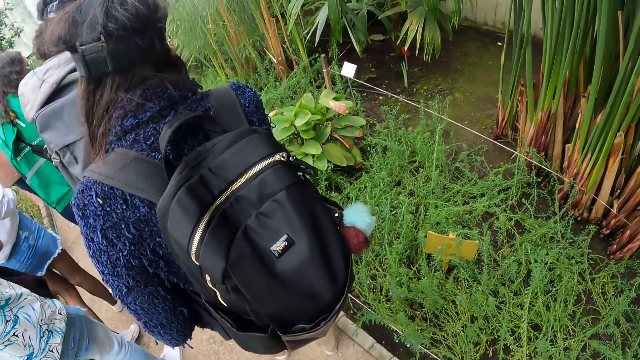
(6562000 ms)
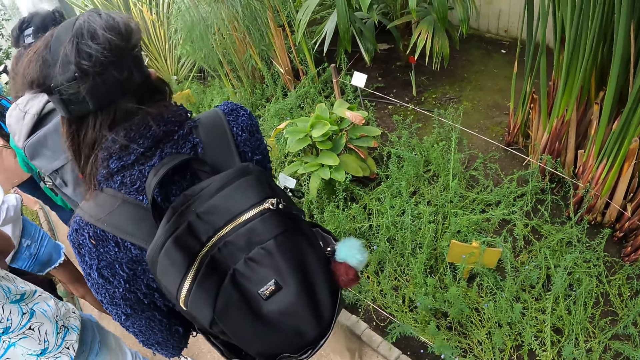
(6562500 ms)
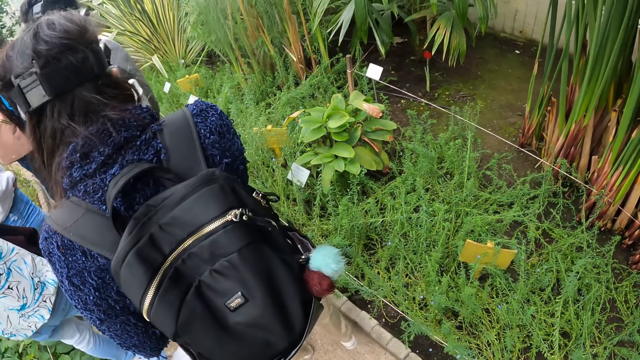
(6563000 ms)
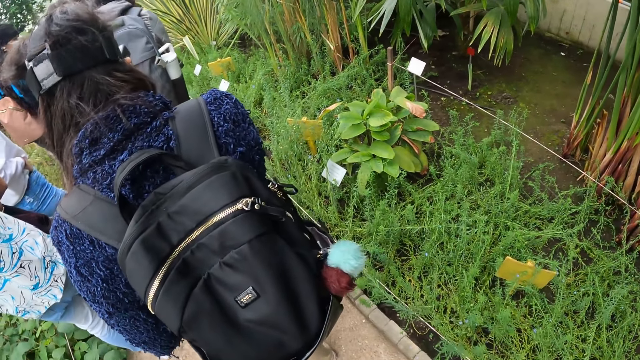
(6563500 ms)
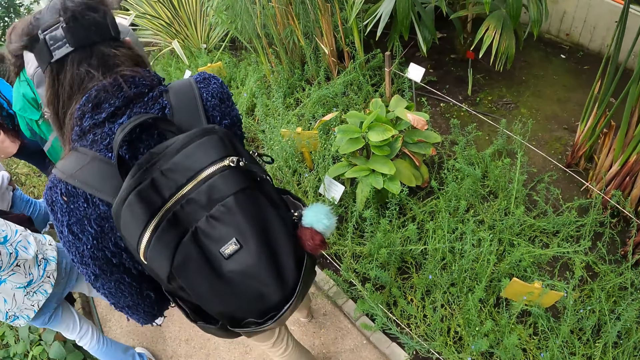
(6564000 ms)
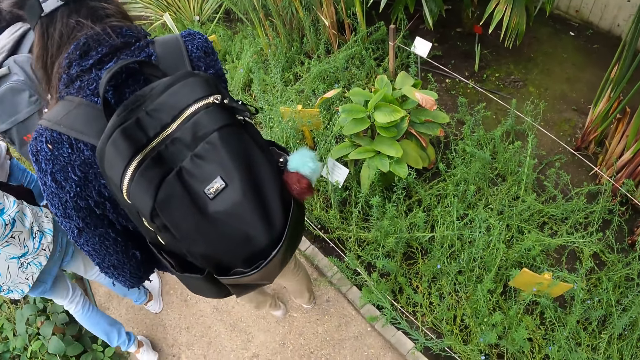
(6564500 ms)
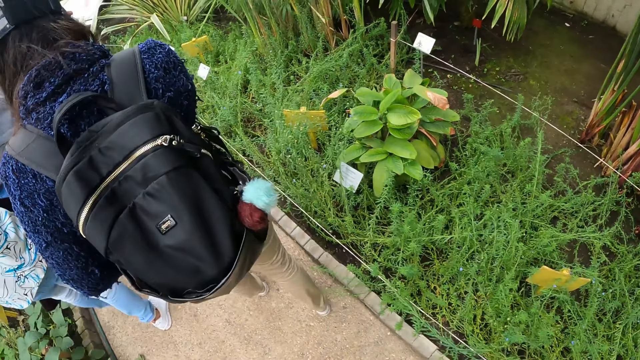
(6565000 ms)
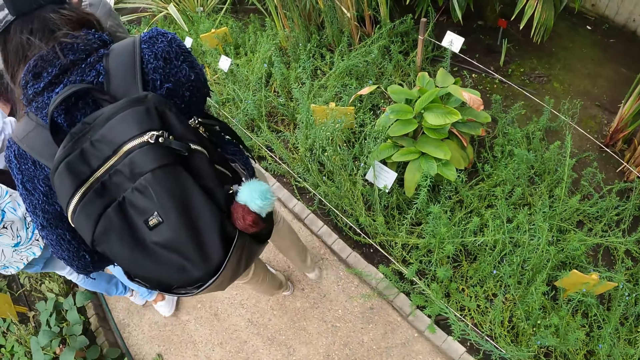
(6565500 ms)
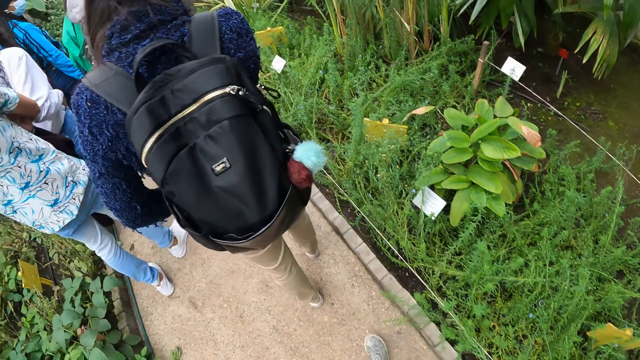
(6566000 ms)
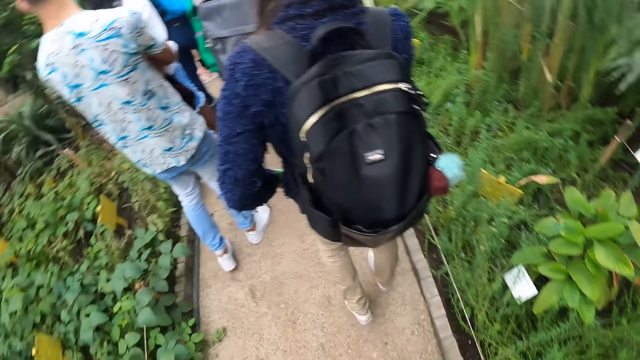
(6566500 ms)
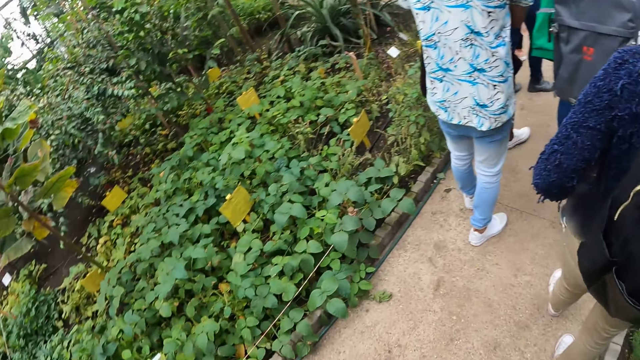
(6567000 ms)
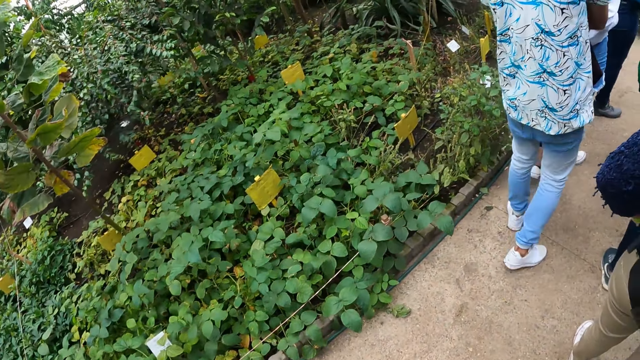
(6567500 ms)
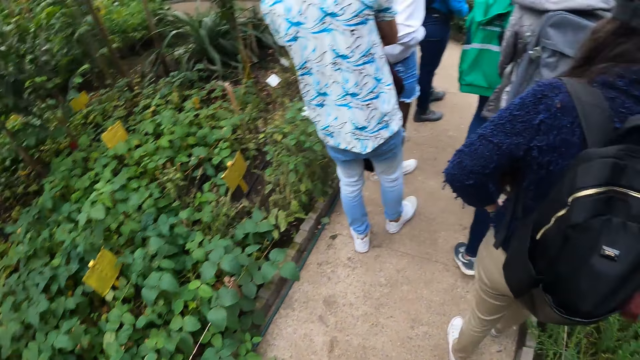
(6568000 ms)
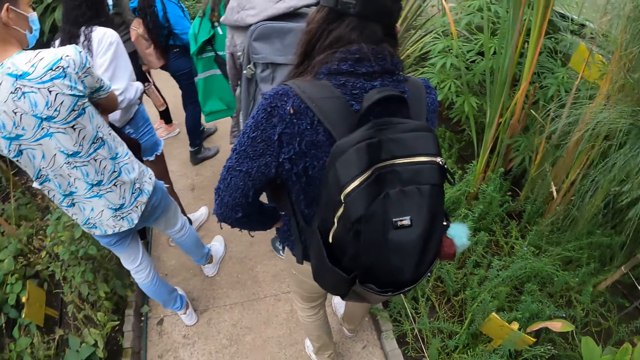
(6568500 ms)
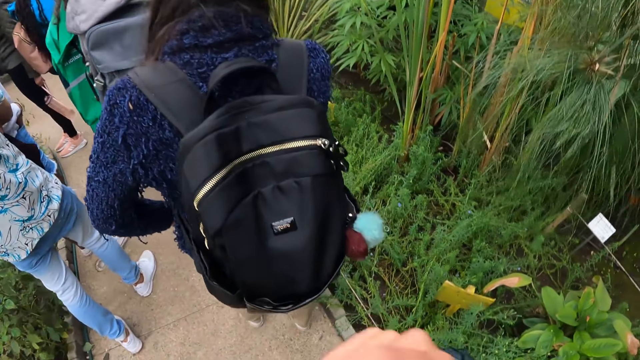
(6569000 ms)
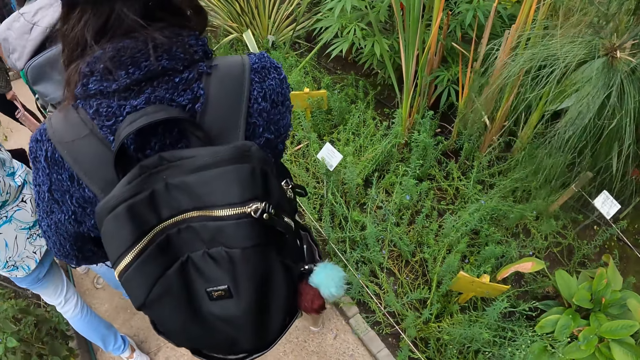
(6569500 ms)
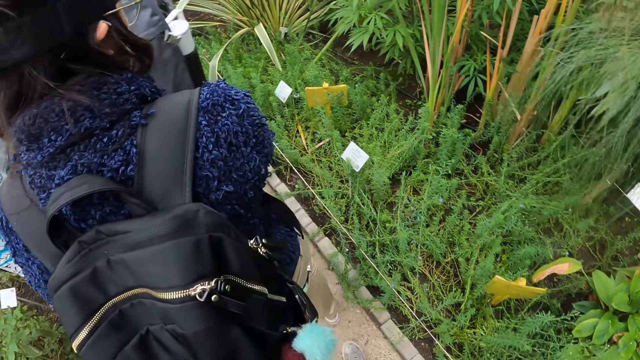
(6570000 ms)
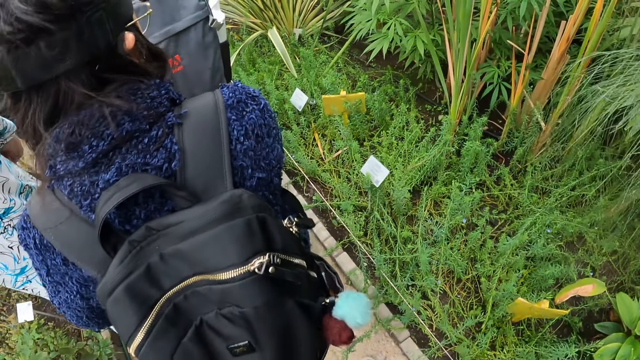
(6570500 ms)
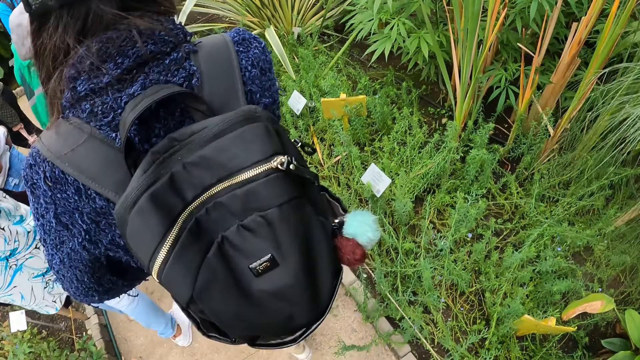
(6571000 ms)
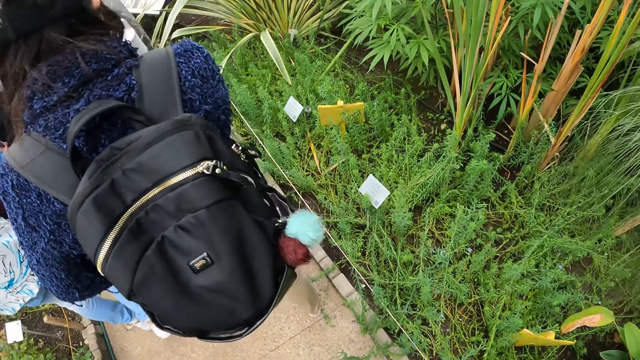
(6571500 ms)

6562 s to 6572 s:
The camera wearer looks around the field. They move around the field.

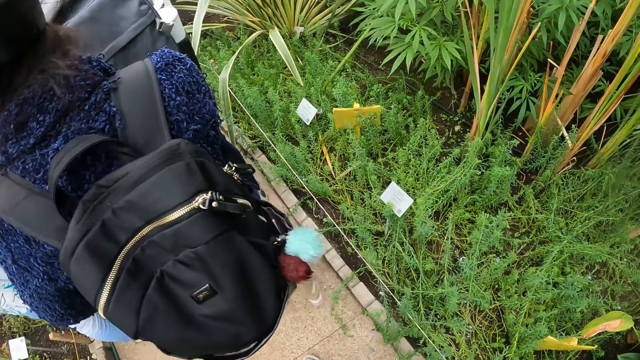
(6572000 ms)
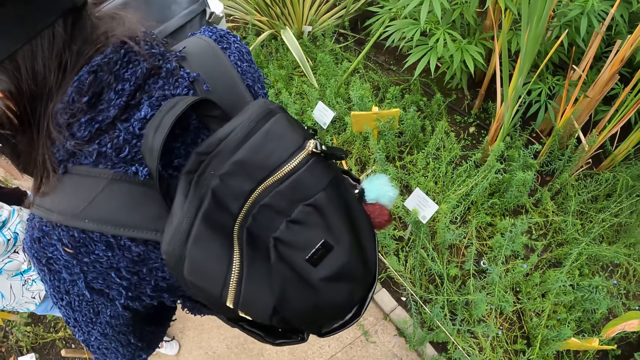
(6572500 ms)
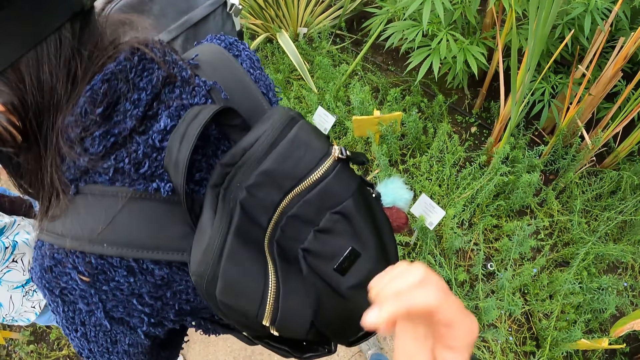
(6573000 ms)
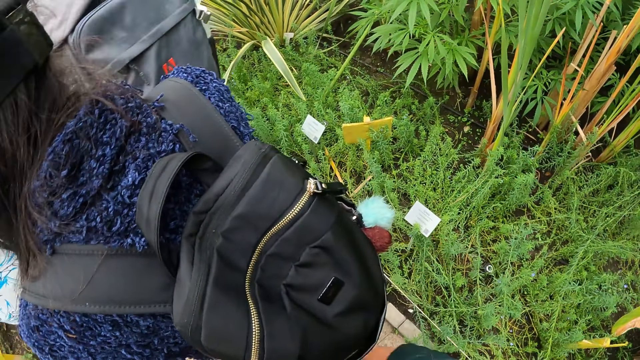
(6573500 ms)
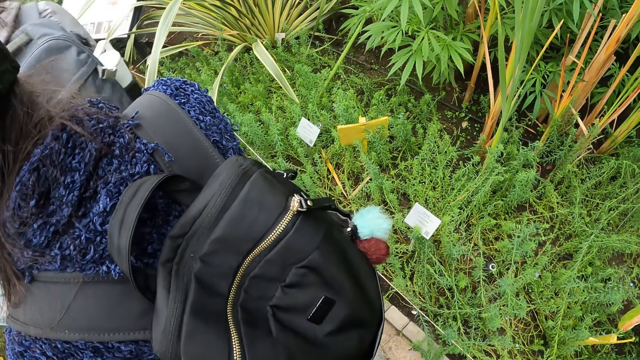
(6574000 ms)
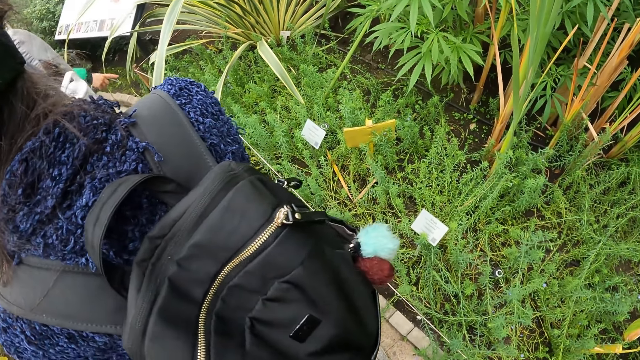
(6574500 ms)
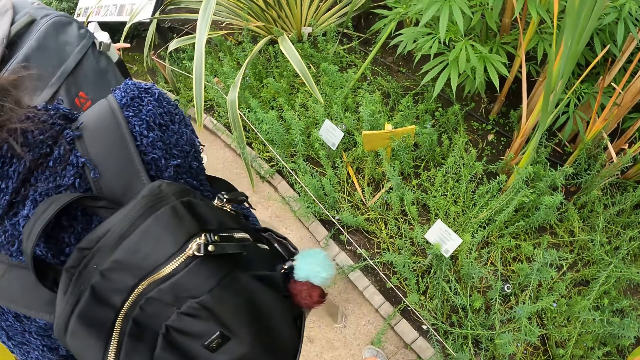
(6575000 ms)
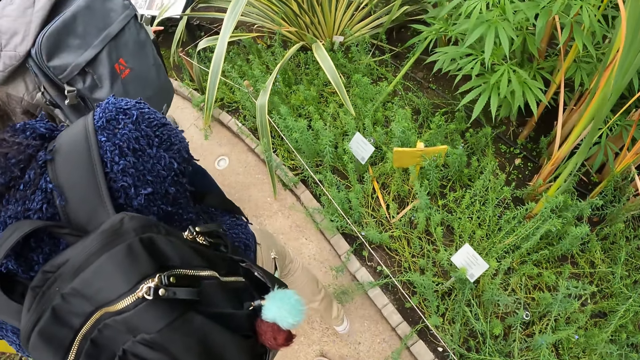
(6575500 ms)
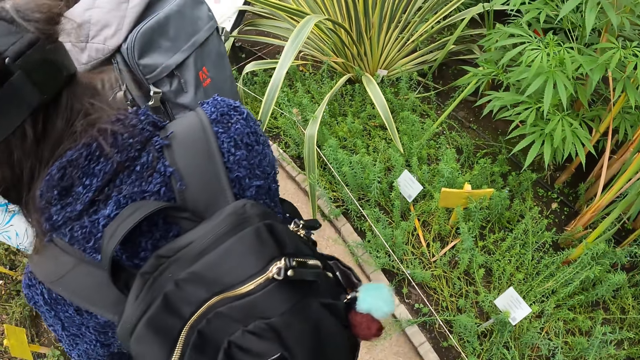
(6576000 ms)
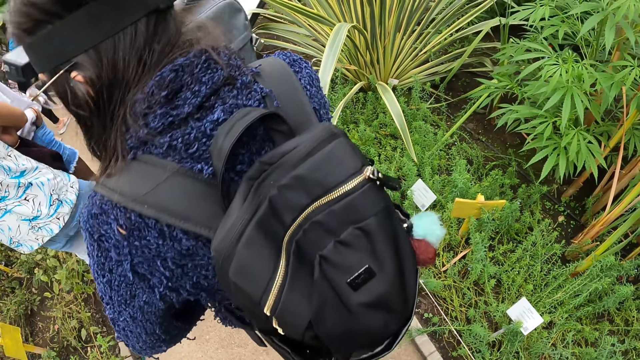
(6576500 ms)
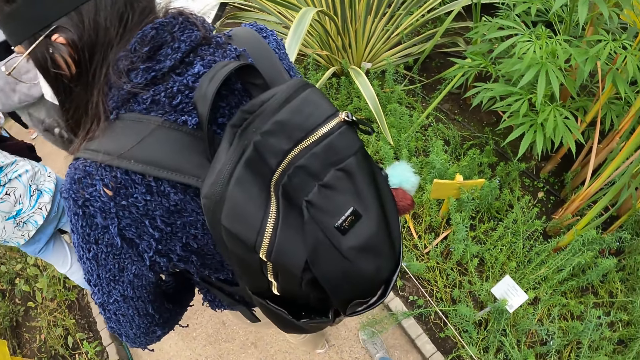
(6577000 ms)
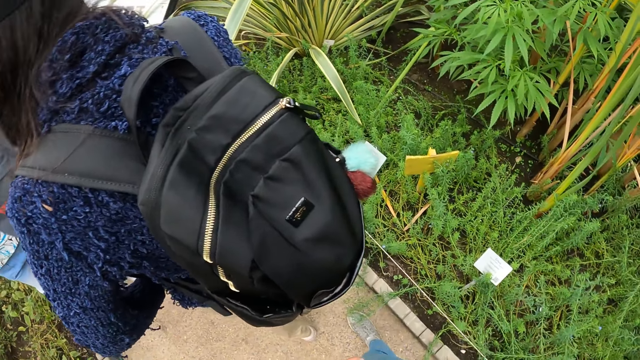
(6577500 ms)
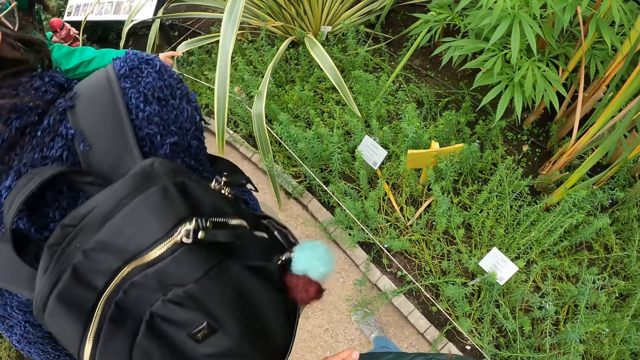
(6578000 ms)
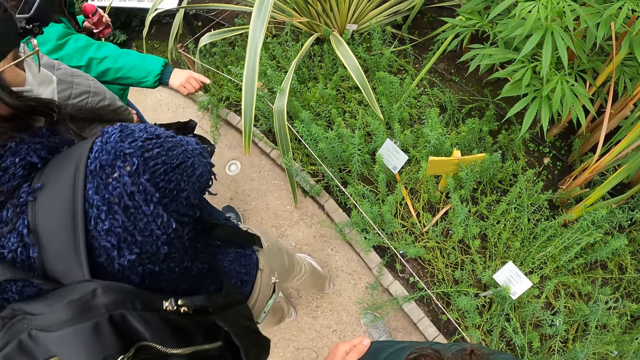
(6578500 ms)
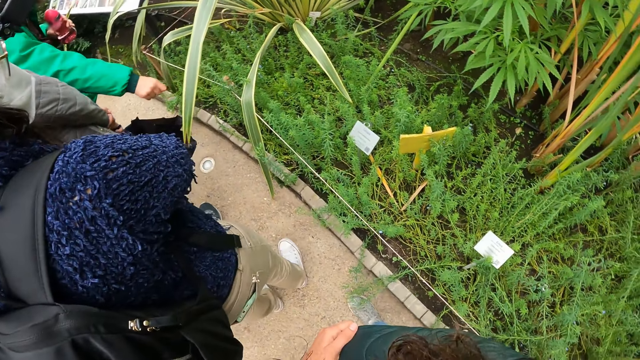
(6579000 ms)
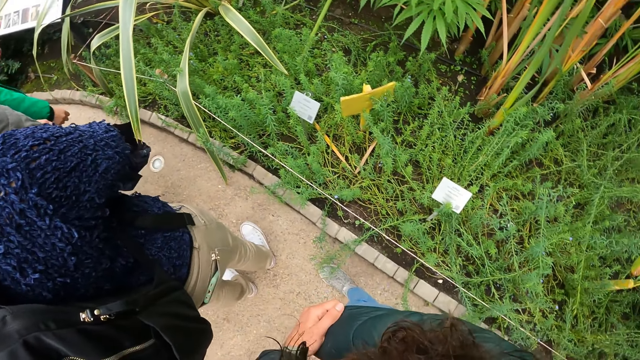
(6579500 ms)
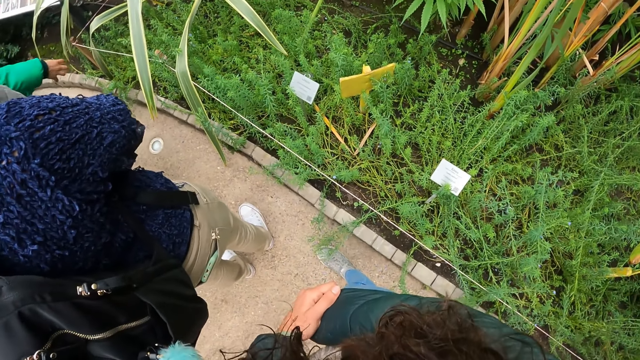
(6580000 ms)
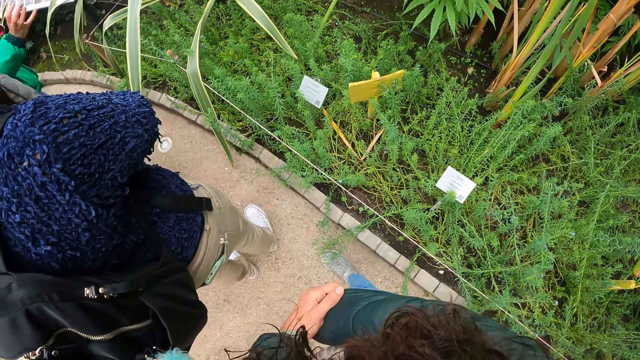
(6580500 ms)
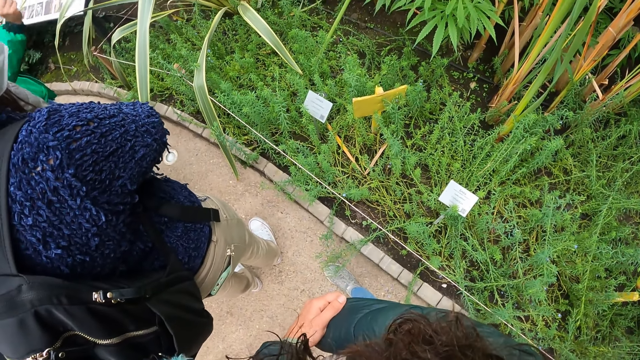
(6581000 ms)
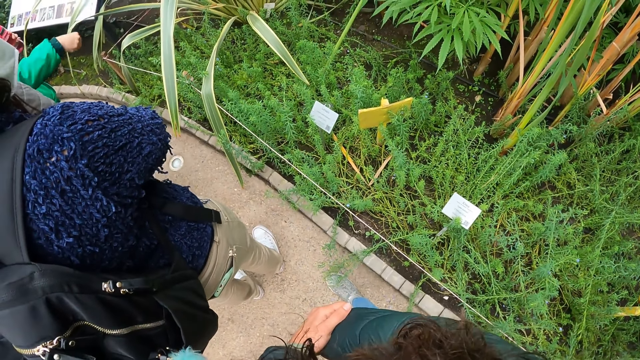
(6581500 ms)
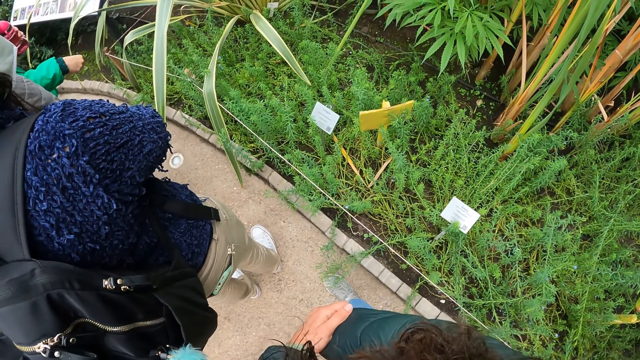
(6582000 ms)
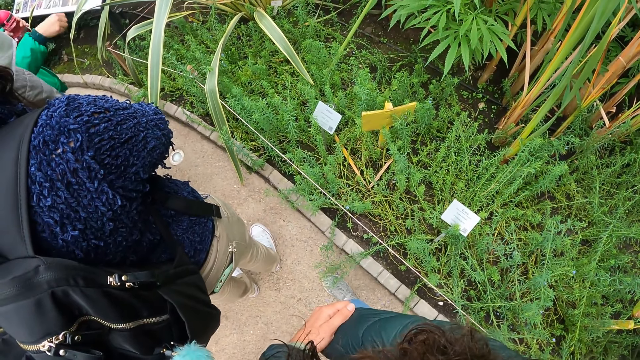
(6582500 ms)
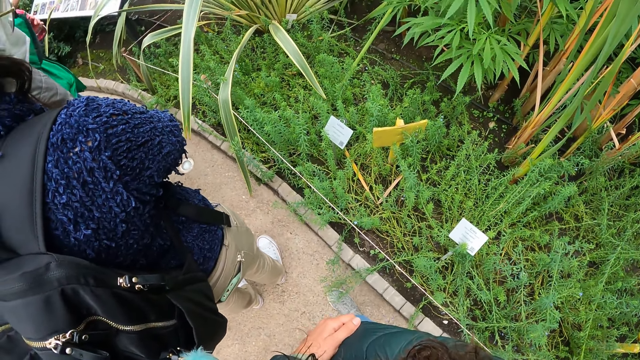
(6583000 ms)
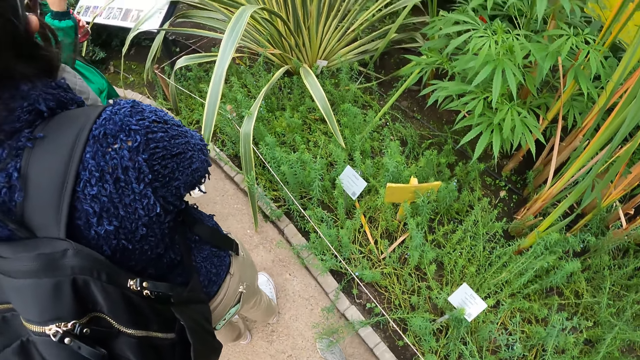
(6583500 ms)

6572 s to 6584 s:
The camera wearer stretches his hand. The woman interacts with the group of people. A man points. The camera wearer looks around the field.
